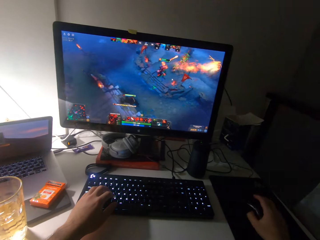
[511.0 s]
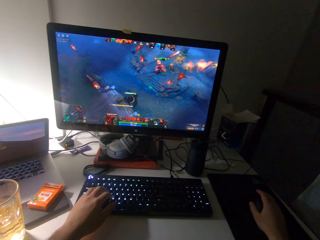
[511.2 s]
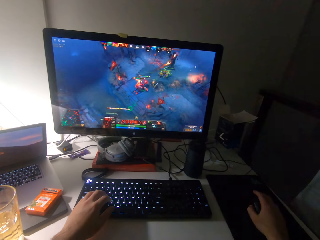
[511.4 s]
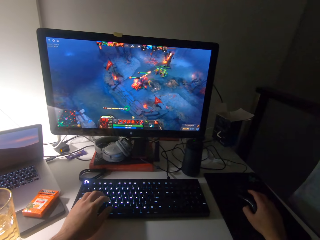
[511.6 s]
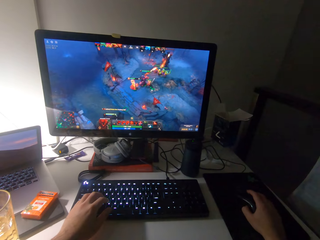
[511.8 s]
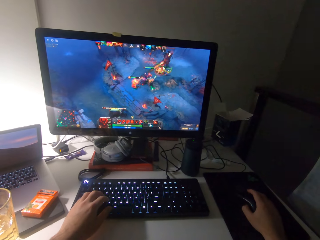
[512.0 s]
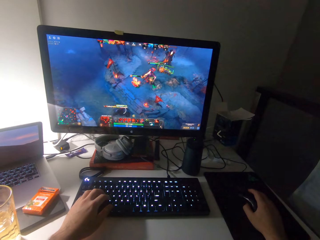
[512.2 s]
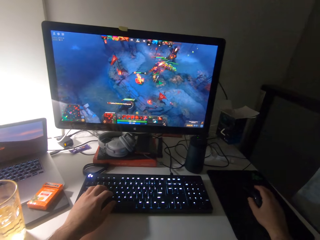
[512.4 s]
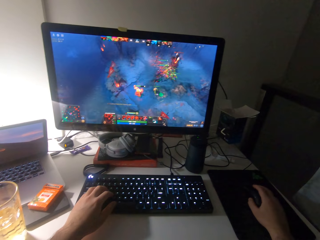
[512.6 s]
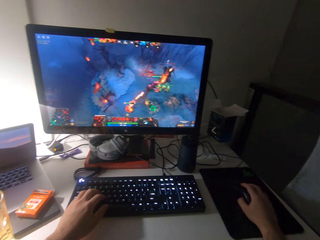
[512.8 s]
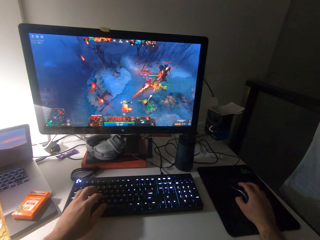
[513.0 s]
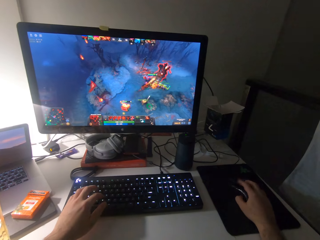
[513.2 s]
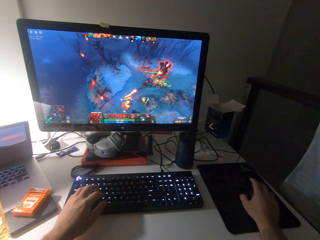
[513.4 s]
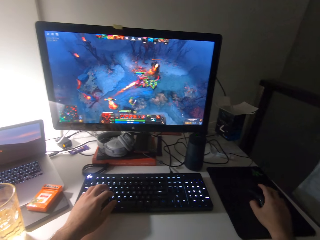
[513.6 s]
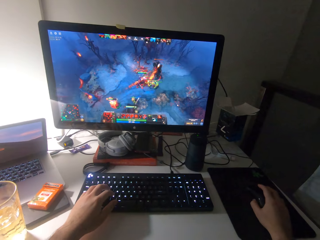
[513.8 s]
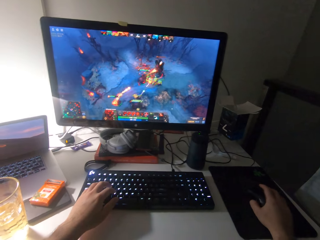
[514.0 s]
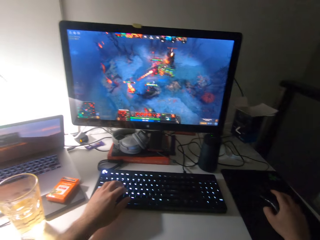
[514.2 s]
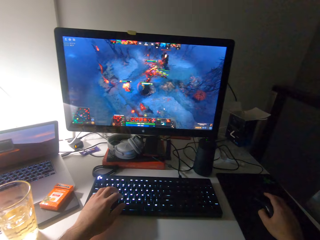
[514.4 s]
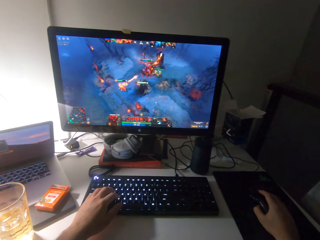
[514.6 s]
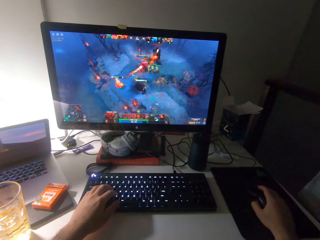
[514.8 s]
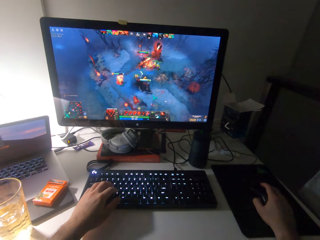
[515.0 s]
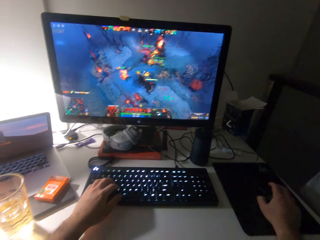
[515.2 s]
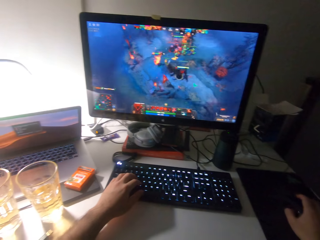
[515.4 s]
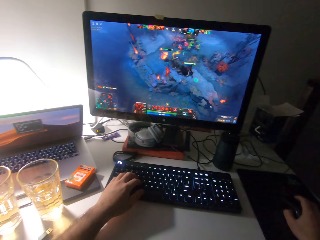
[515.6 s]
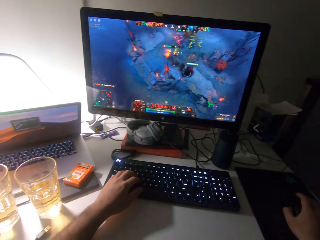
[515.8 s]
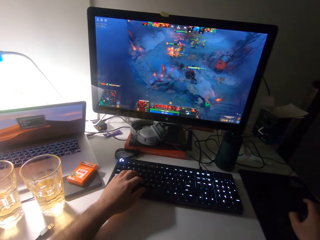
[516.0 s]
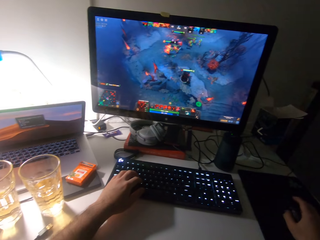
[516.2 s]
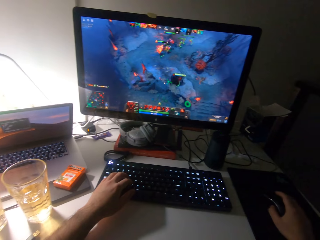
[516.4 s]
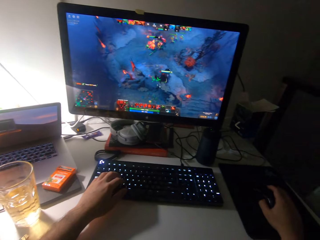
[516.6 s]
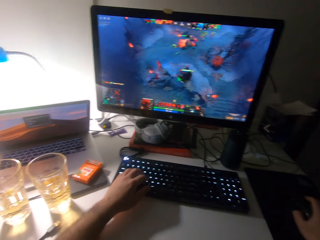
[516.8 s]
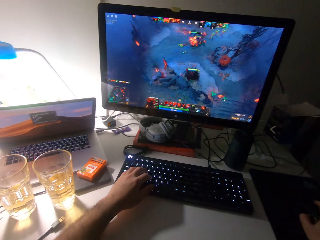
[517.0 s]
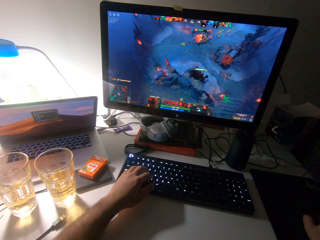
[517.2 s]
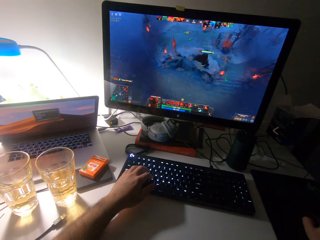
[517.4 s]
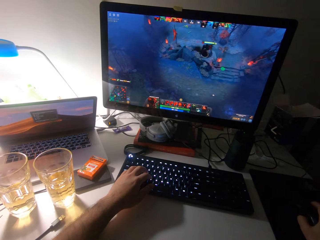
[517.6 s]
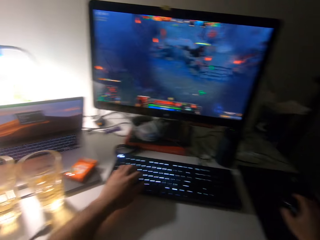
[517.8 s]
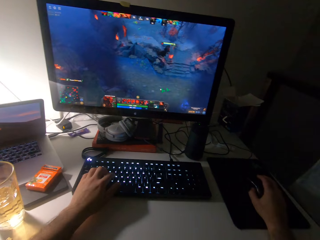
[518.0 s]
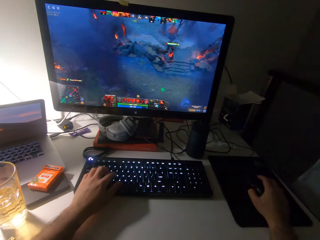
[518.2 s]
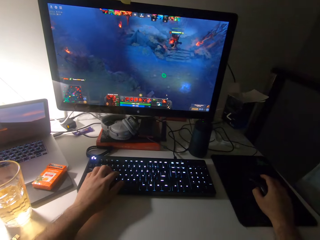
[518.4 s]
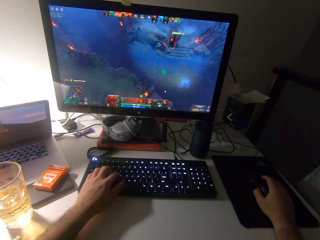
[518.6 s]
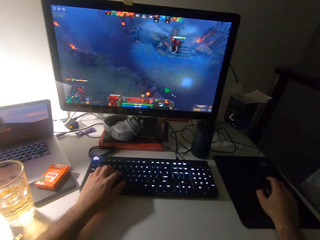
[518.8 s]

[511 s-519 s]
The camera wearer presses the keyboard. They scroll a mouse.

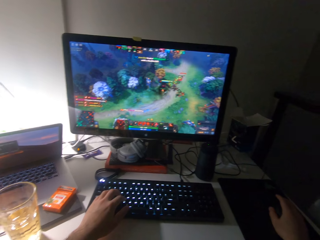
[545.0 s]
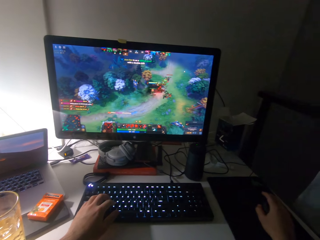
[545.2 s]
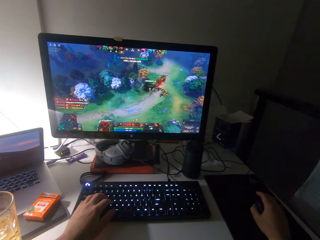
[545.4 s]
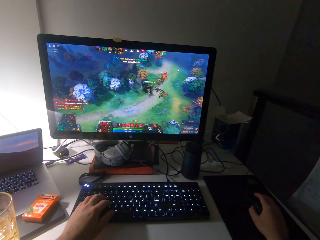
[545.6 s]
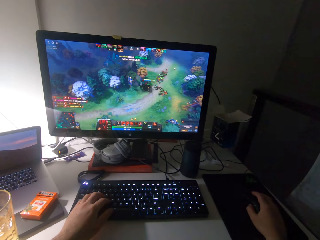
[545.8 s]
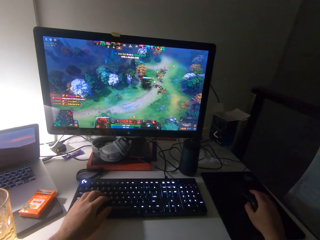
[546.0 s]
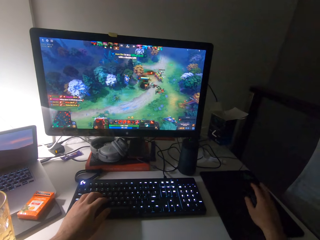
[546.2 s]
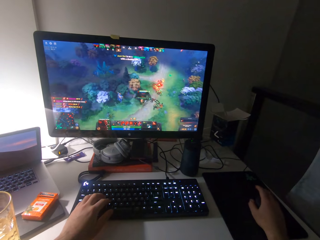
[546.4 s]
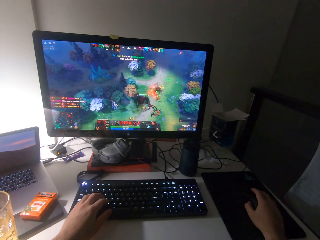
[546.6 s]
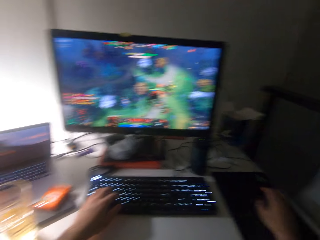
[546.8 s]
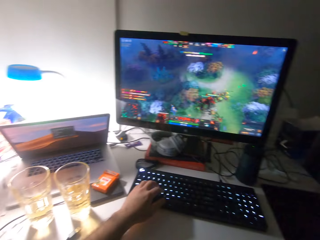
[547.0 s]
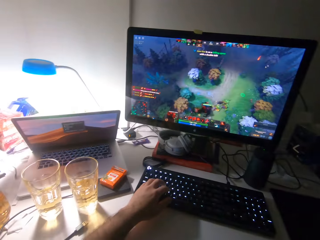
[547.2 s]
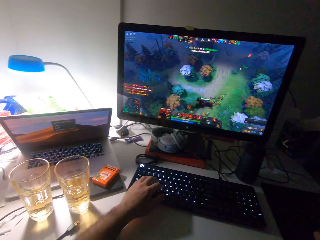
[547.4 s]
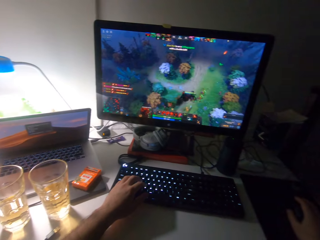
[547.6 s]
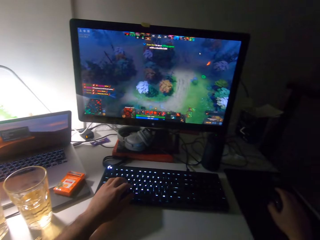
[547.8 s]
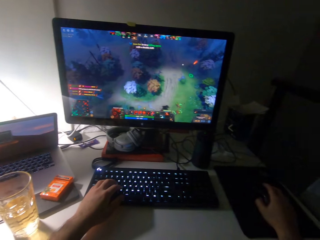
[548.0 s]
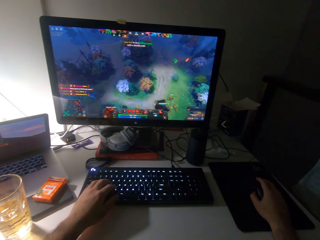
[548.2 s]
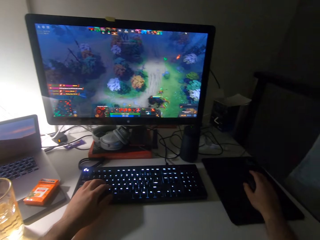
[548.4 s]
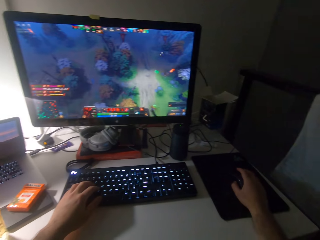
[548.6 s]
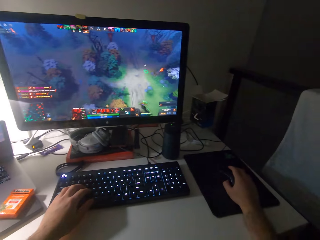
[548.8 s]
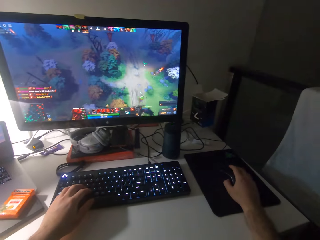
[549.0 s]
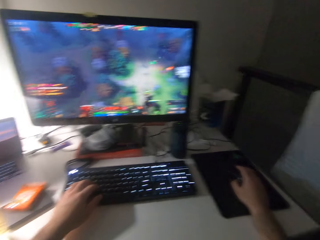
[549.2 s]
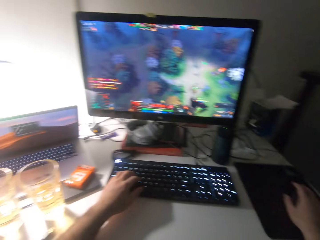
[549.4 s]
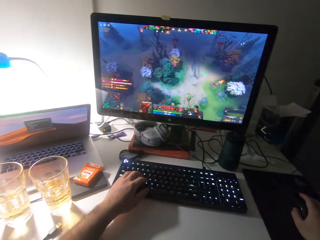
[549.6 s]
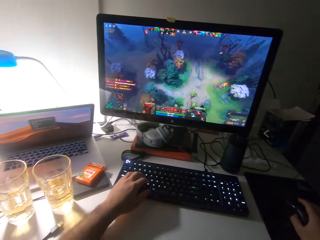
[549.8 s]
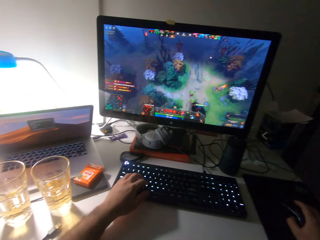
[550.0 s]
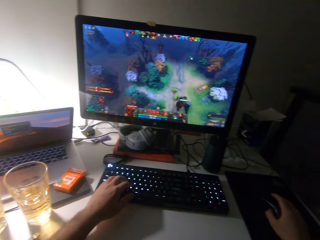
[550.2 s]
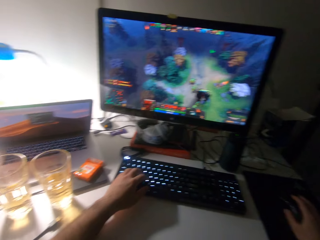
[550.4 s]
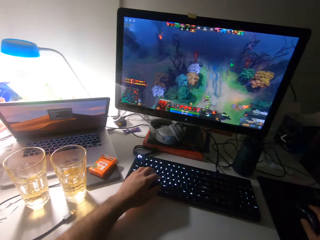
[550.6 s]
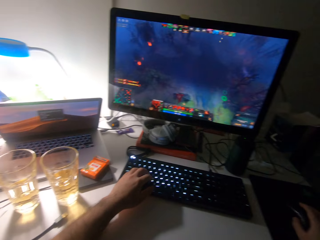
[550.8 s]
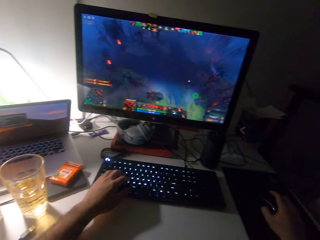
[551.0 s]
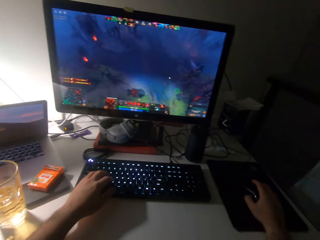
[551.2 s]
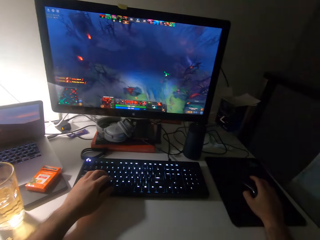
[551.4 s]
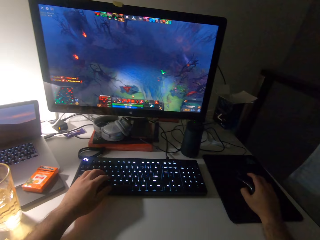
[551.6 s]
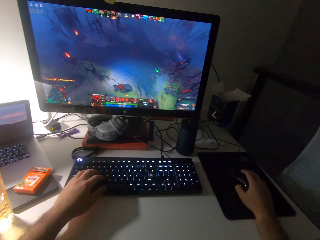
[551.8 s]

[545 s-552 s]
The camera wearer presses the keyboard. They scroll a mouse.

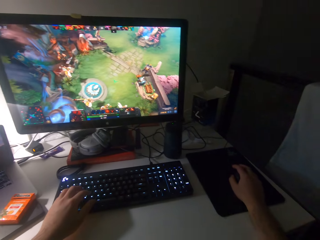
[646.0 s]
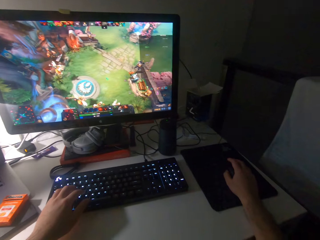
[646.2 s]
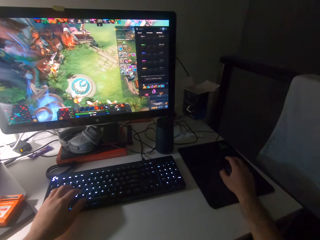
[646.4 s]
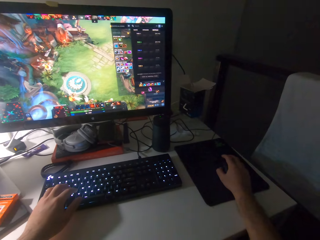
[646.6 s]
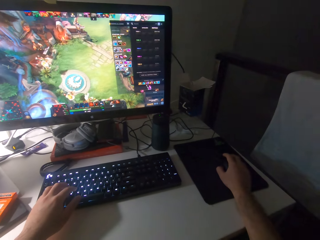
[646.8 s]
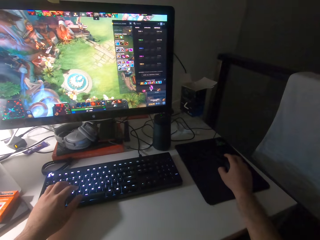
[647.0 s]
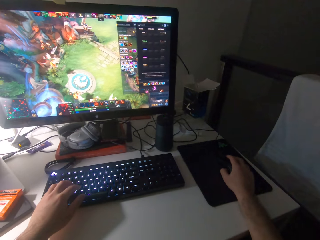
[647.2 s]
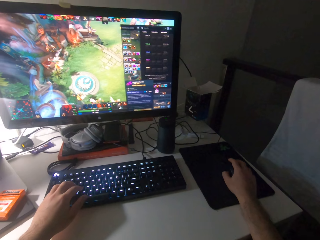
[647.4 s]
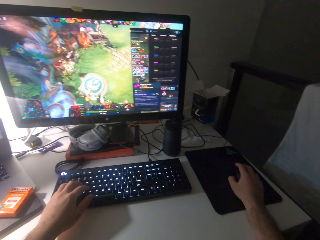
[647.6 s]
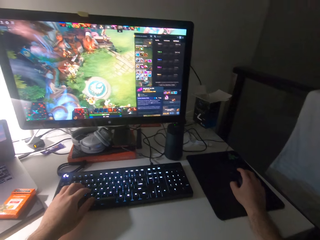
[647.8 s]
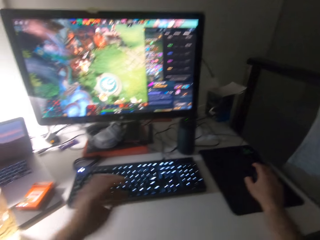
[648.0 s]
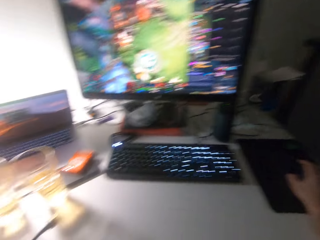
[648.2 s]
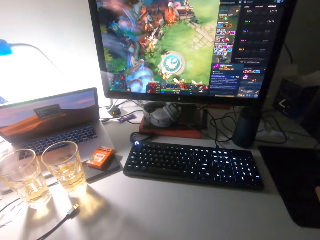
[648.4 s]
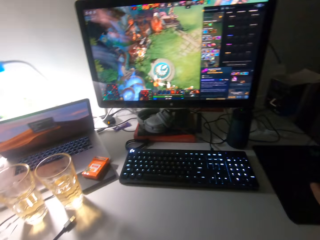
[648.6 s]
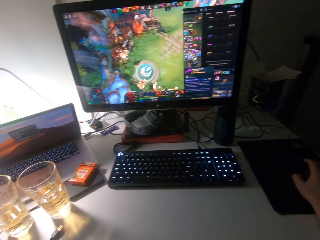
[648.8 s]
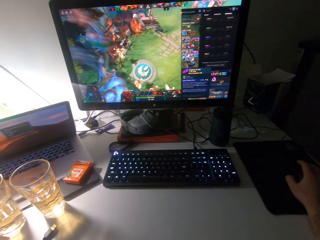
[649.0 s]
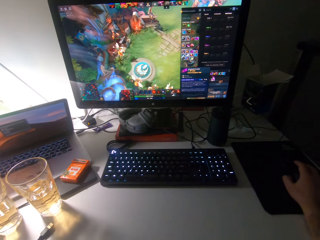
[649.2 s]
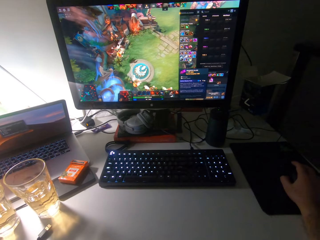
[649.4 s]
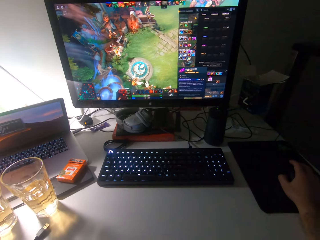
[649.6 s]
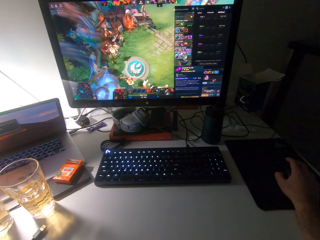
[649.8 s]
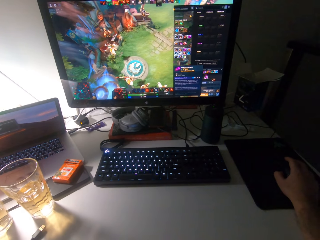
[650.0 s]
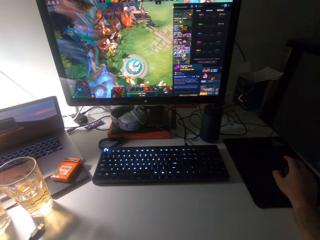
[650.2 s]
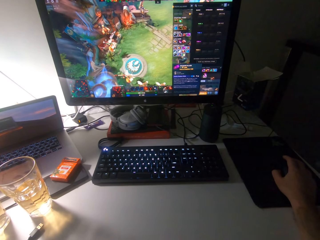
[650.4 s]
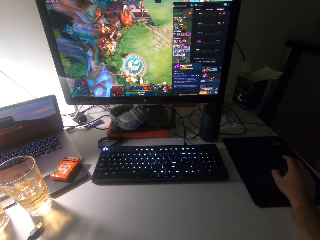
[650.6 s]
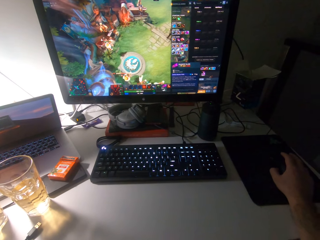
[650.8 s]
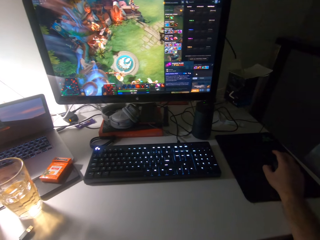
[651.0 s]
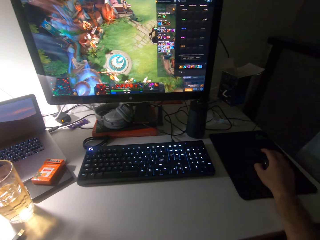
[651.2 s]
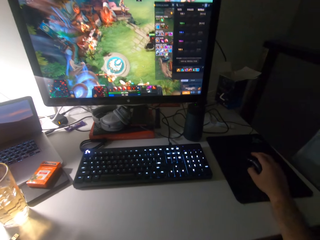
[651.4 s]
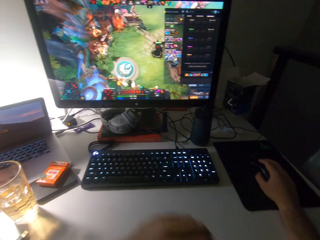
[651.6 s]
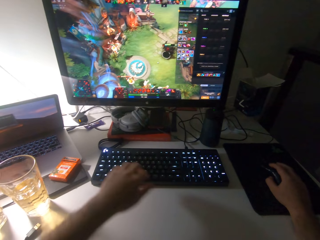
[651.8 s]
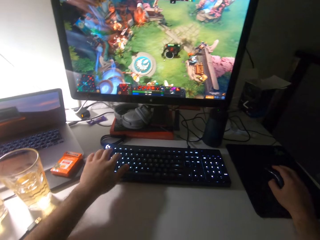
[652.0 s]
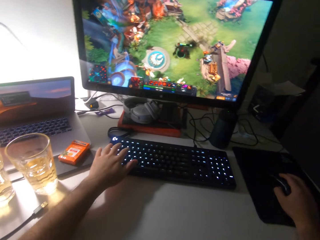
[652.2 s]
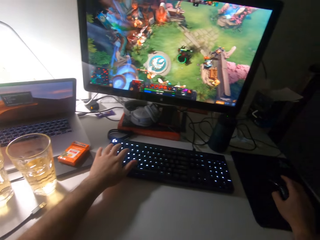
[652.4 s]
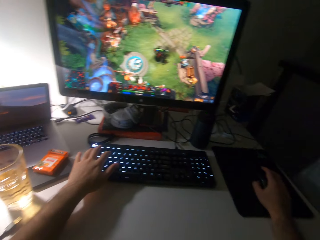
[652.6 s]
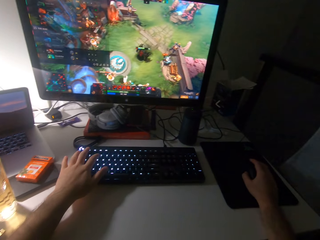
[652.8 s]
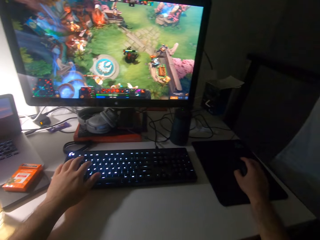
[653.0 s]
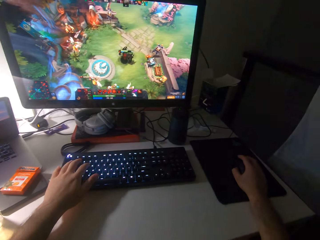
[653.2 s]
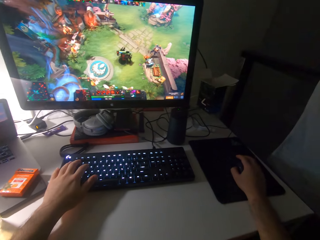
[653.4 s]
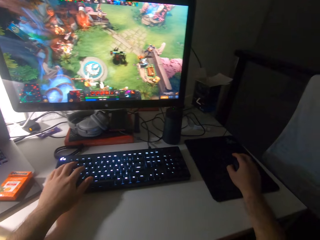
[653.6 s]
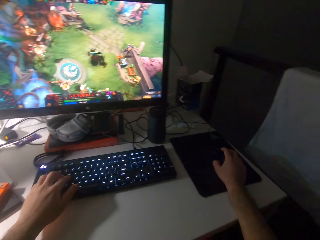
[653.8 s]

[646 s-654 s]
The camera wearer scratches his face with his left hand. He lowers his left hand. He presses the computer keyboard with his left hand. He plays a game on a computer desktop.
